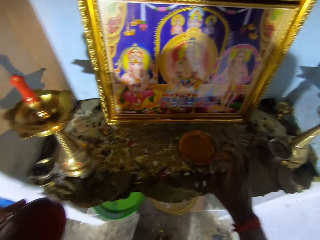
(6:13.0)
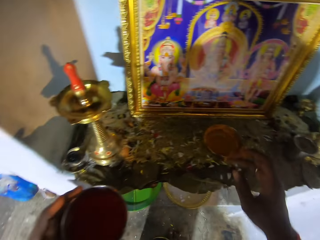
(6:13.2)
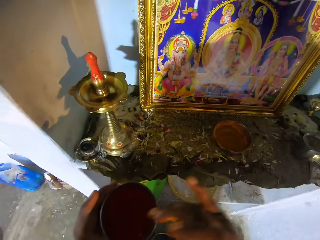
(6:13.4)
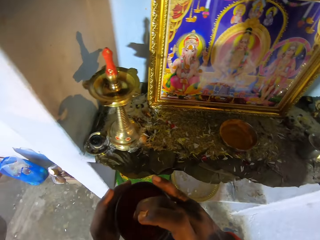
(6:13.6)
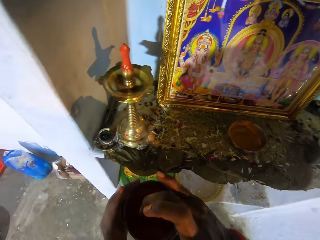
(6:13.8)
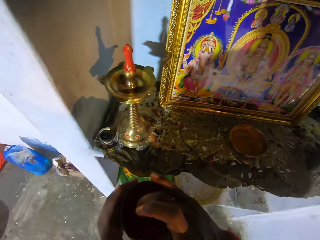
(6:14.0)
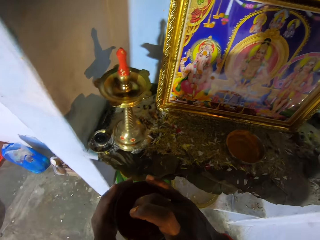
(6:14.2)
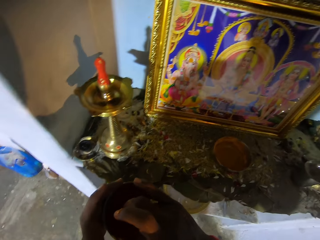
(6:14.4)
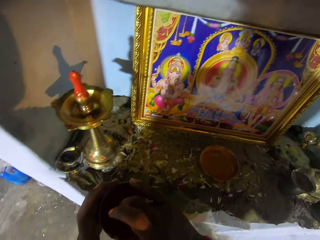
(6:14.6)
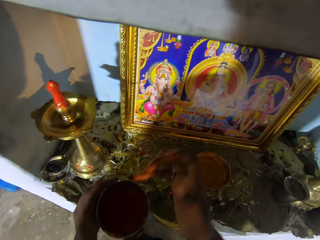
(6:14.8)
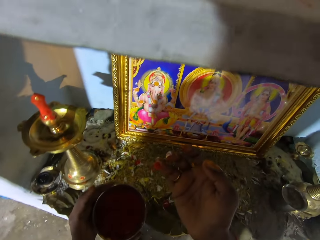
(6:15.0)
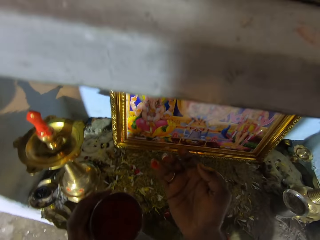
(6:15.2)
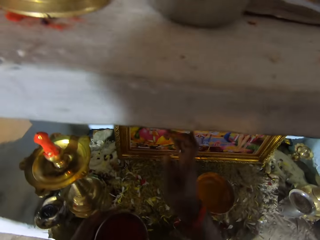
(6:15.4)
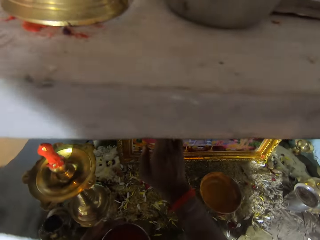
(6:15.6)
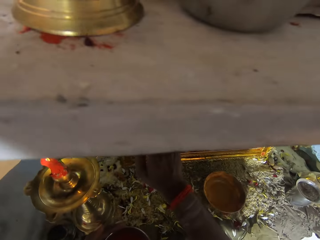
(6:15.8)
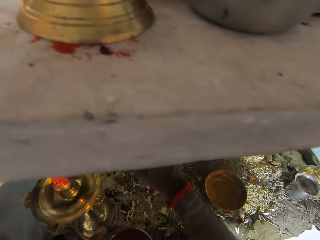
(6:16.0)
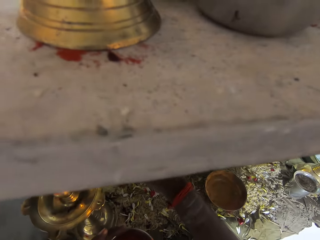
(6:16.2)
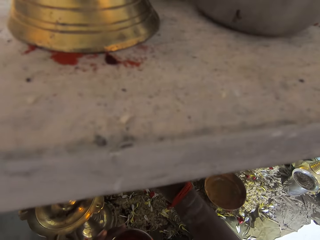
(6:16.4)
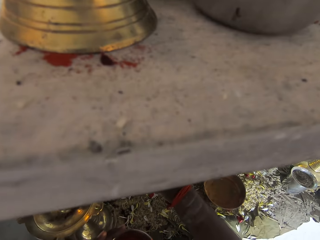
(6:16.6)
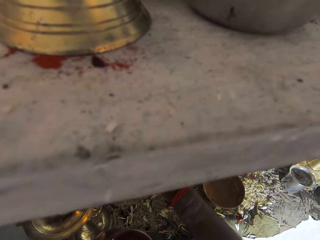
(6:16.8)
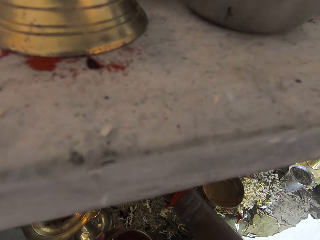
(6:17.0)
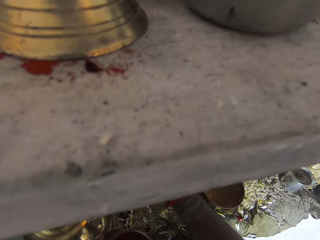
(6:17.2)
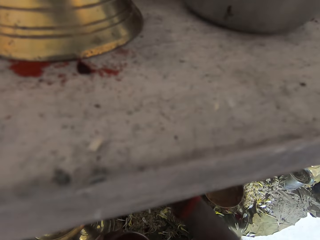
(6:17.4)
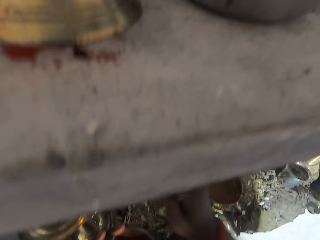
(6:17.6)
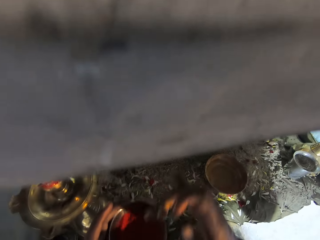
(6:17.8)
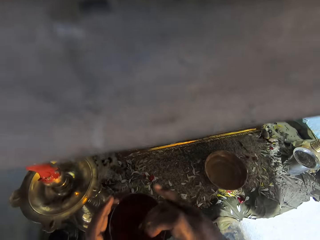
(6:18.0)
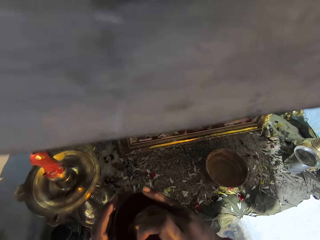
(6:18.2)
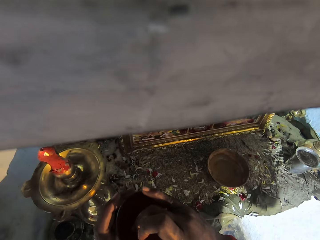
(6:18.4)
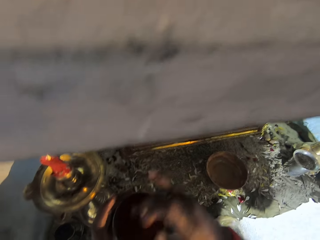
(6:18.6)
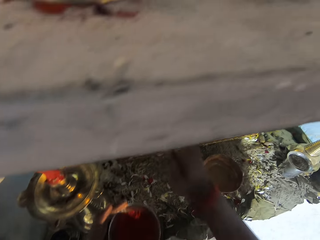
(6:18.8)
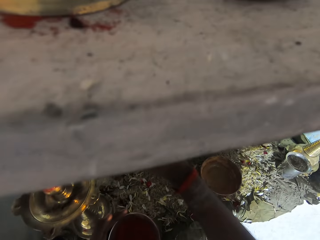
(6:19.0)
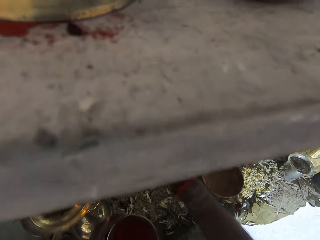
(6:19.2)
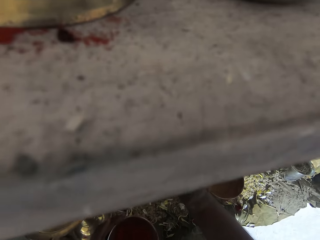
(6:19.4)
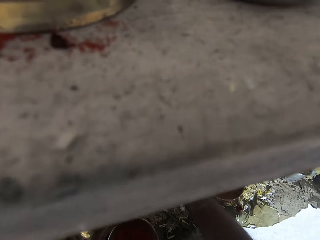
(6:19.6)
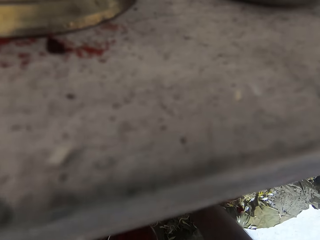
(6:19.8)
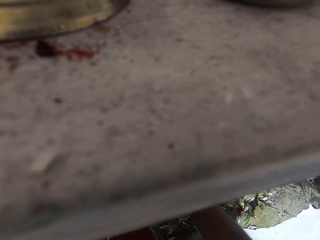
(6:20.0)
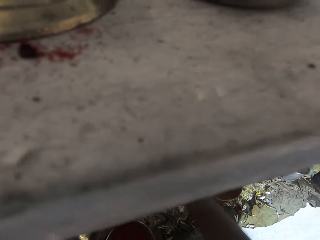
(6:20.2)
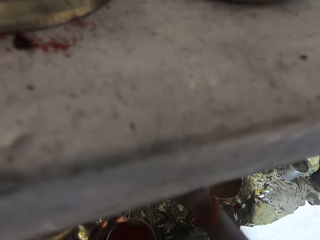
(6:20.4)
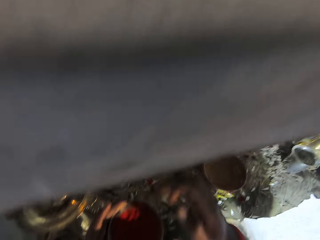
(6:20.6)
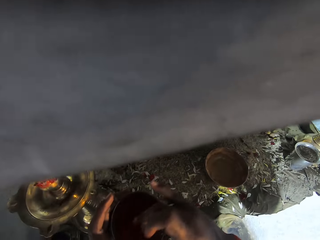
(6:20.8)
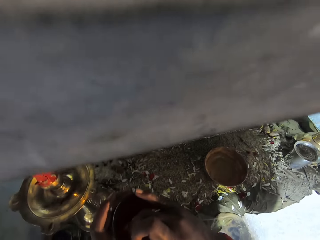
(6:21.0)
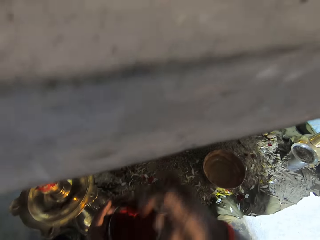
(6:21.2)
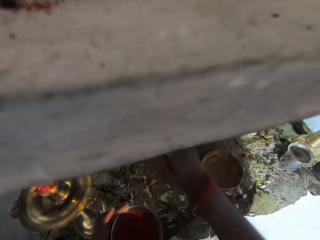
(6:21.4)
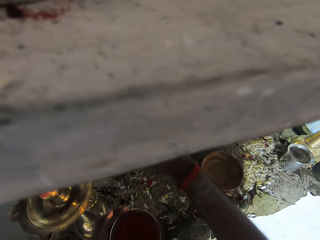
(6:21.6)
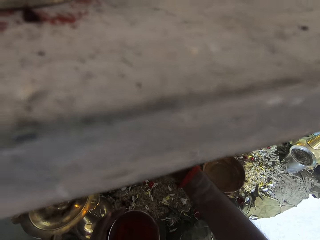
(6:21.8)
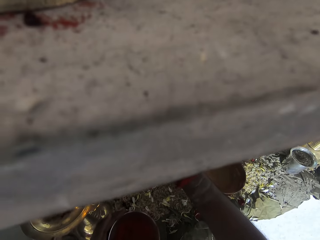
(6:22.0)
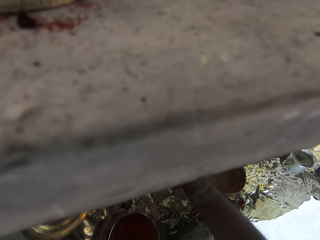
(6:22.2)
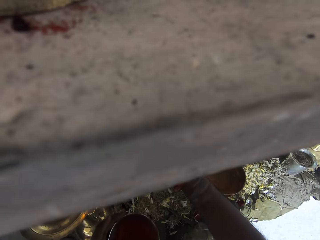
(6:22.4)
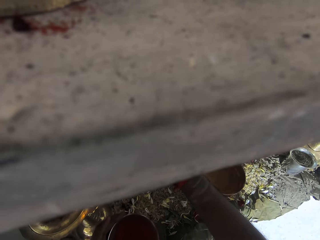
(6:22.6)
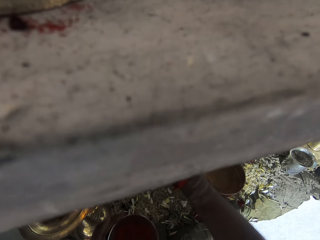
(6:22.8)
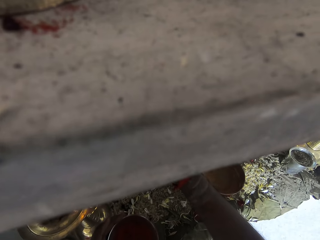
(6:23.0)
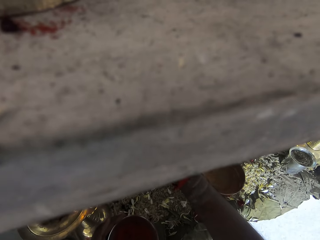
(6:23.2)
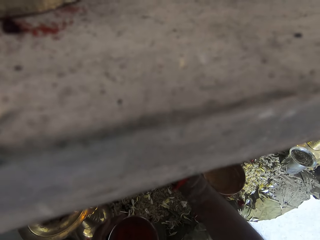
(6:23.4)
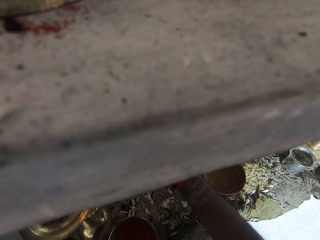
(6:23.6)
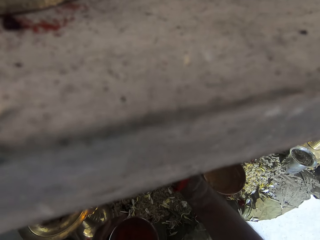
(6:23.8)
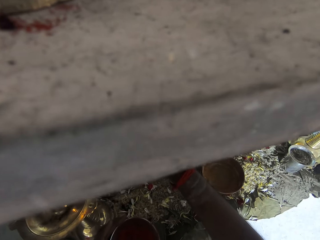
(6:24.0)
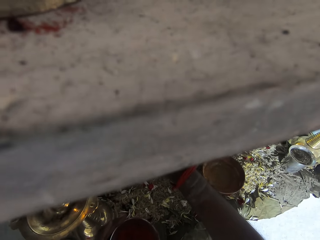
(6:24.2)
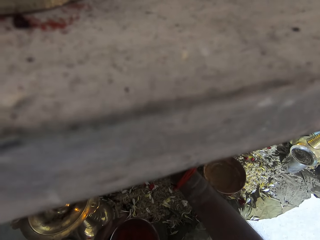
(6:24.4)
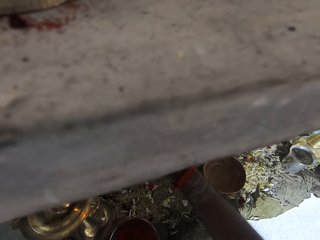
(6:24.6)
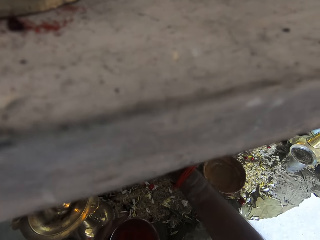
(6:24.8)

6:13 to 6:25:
The camera wearer dips a finger in the bowl. They touch something. They stare at the finger. They decorate the picture. They look around. They dip the finger in the bowl. They decorate the picture. They dip the finger in the bowl. They decorate the picture. They touch something.

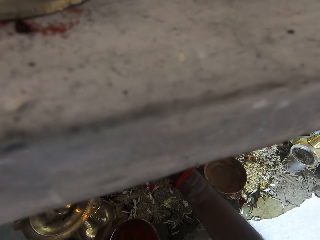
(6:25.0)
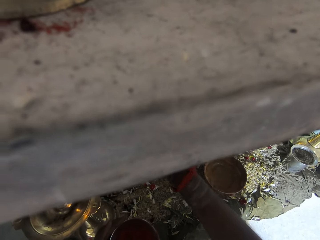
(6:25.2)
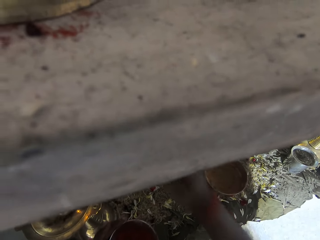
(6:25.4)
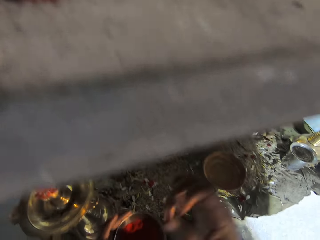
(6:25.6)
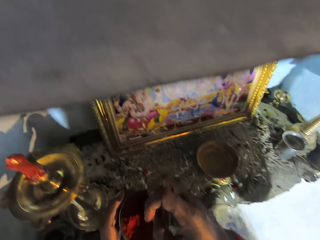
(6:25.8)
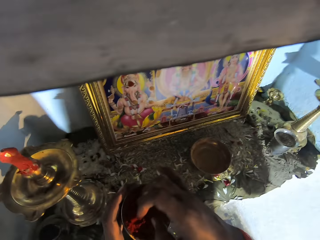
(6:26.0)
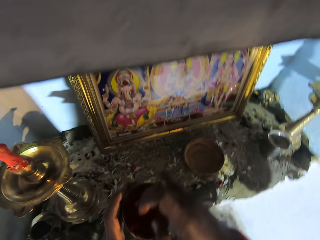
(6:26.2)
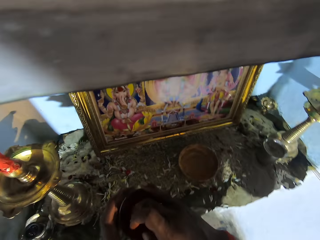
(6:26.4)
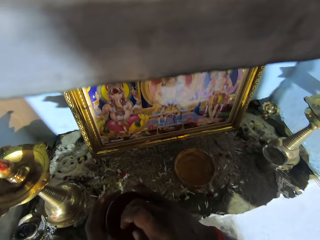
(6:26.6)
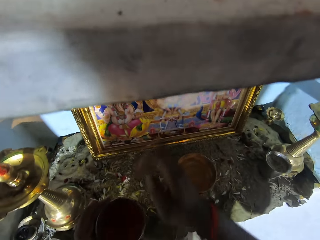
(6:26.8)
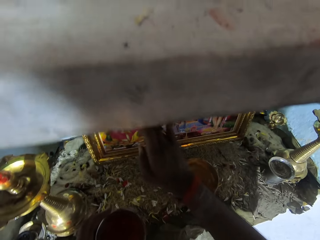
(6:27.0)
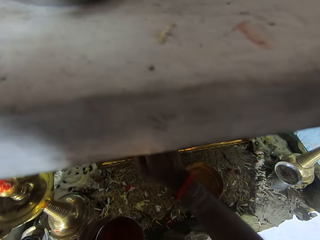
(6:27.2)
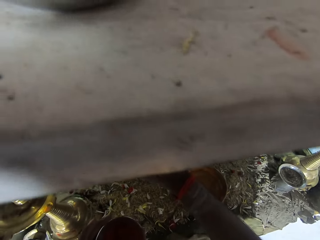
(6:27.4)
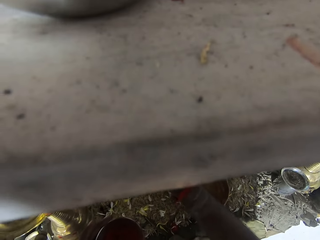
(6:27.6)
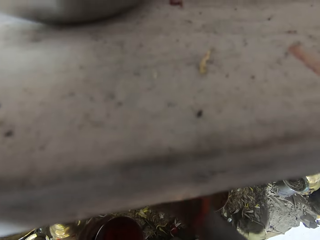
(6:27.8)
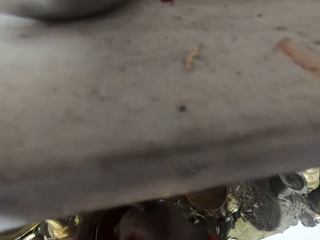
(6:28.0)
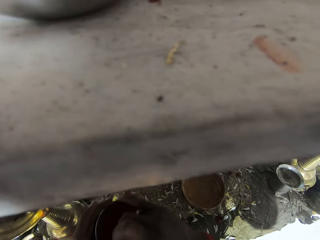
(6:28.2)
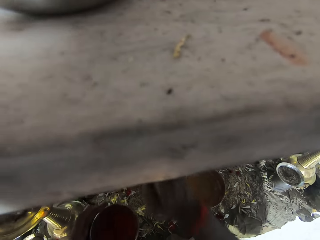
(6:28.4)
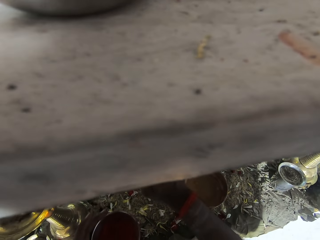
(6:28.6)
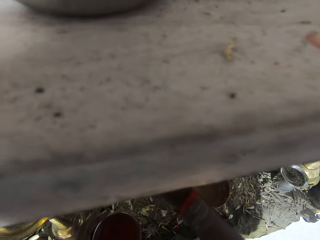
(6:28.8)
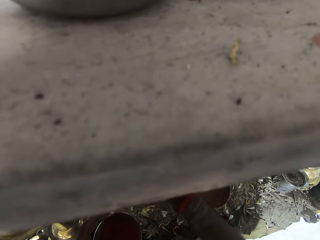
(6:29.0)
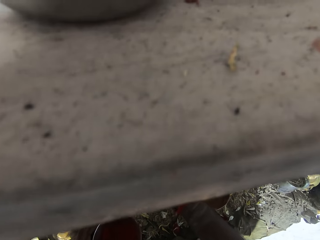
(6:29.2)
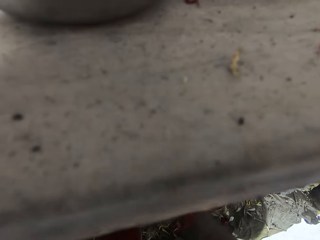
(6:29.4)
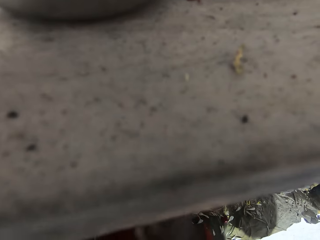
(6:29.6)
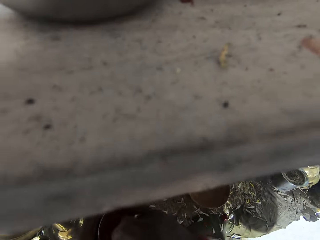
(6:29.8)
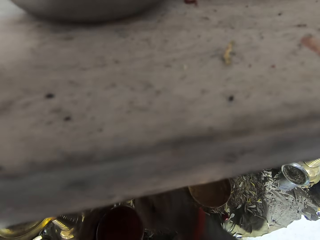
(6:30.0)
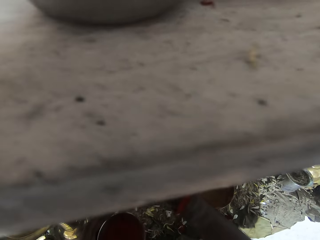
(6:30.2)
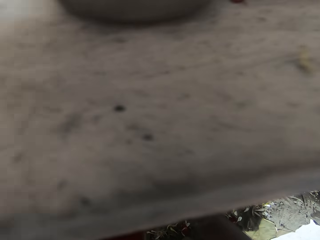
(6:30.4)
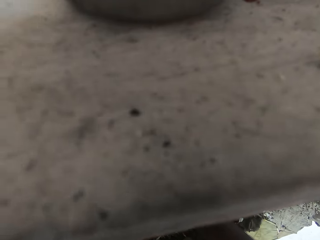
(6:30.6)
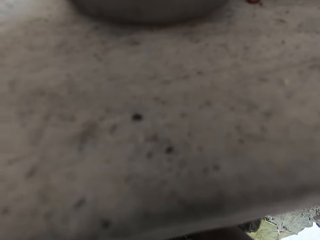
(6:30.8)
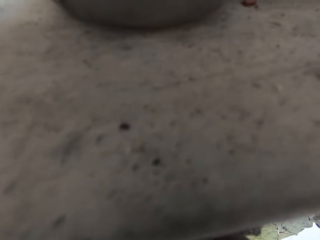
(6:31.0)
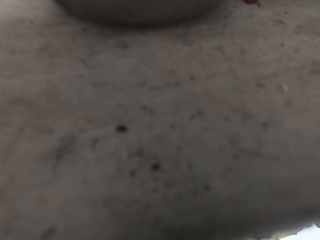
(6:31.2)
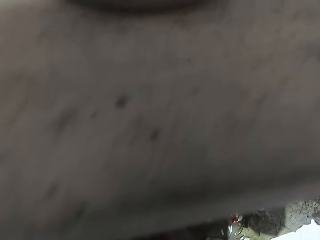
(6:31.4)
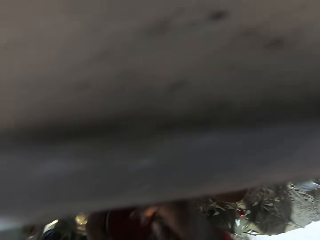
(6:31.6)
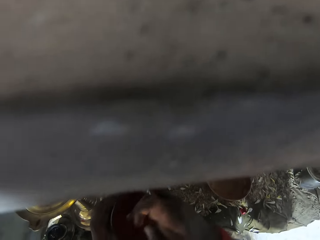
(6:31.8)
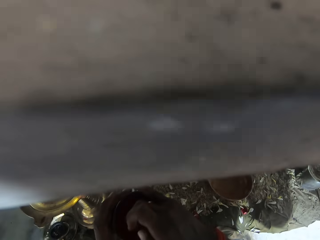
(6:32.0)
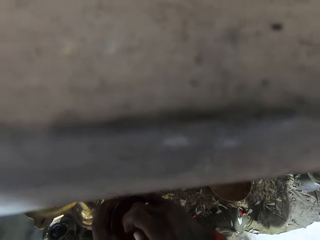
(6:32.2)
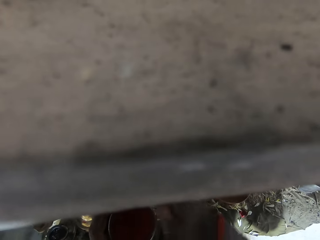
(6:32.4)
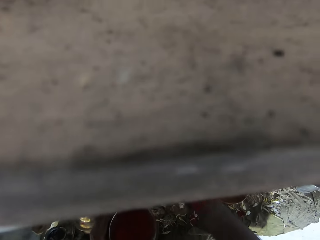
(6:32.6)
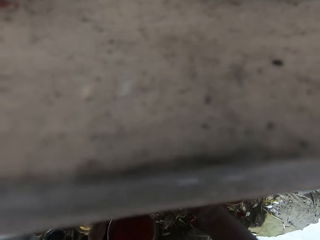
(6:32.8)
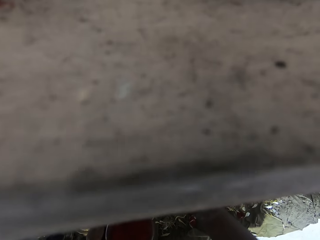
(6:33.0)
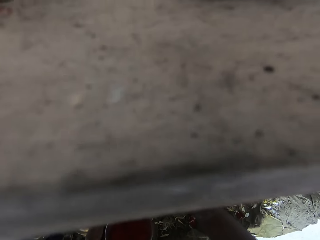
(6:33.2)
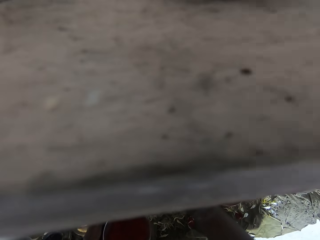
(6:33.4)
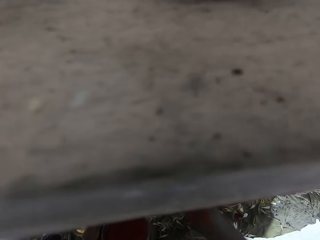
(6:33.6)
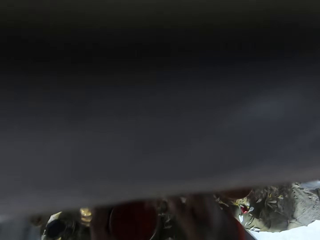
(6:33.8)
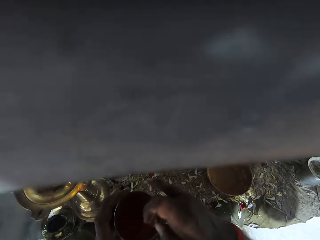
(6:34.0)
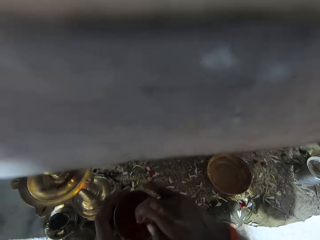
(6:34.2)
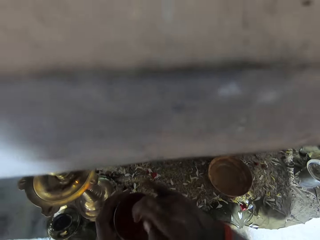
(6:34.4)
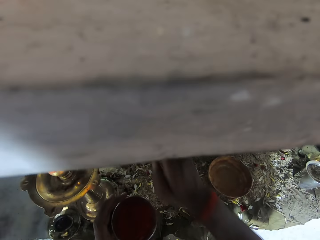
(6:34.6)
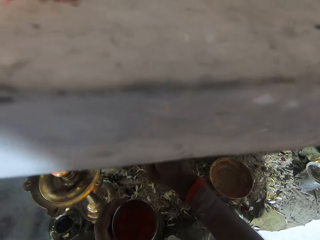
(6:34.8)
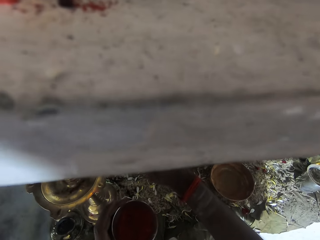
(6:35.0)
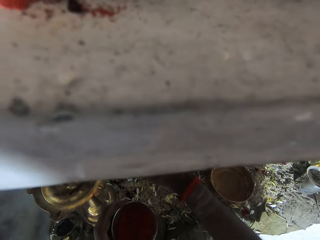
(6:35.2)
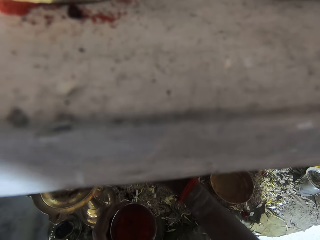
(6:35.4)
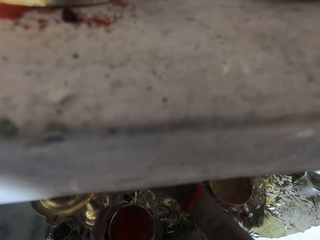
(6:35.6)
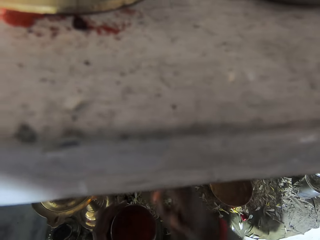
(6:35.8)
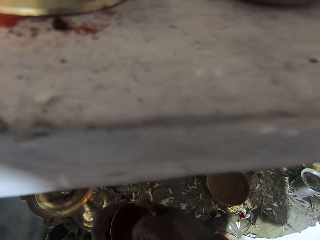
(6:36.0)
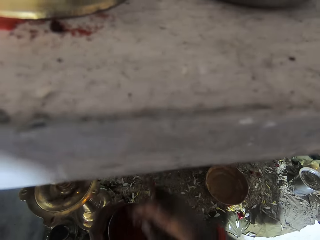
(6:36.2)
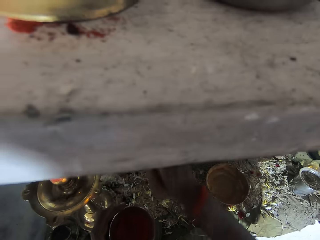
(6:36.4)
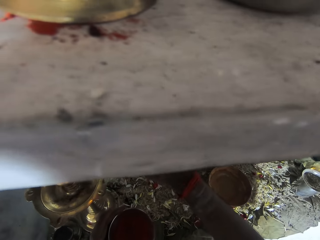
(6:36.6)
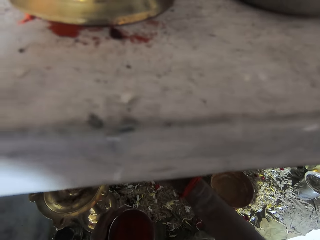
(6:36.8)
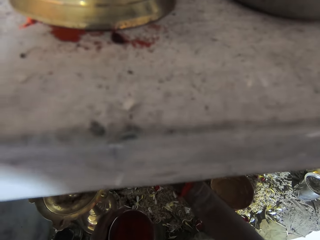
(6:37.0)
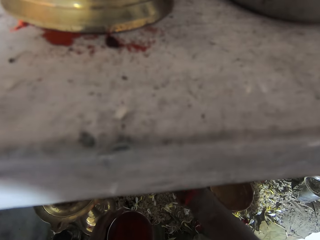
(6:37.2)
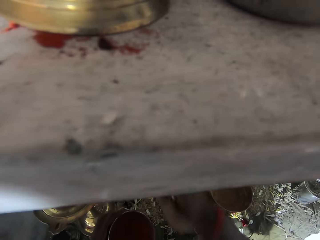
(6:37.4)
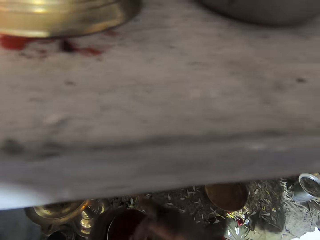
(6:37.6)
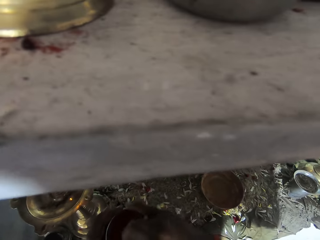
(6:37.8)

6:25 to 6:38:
The camera wearer dips a finger in the bowl. They decorate the picture. They look around. They dip the finger in the bowl. They decorate the picture. They dip the finger in the bowl. They decorate the picture. They touch something. They dip the finger in the bowl. They decorate the picture.
